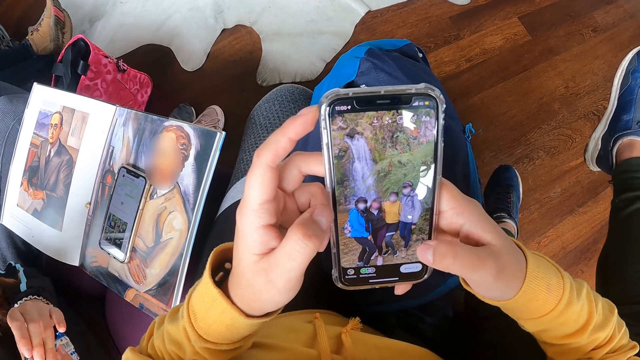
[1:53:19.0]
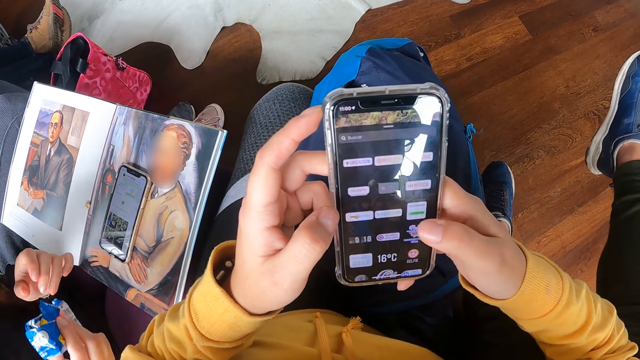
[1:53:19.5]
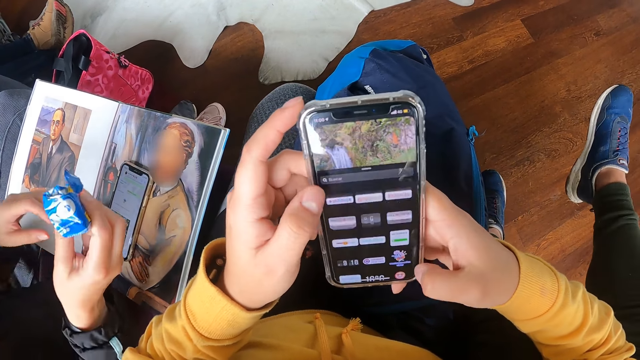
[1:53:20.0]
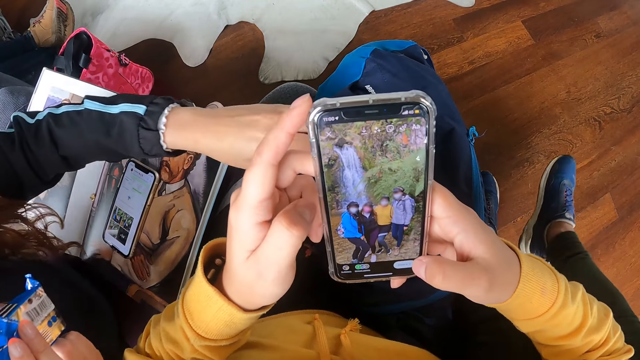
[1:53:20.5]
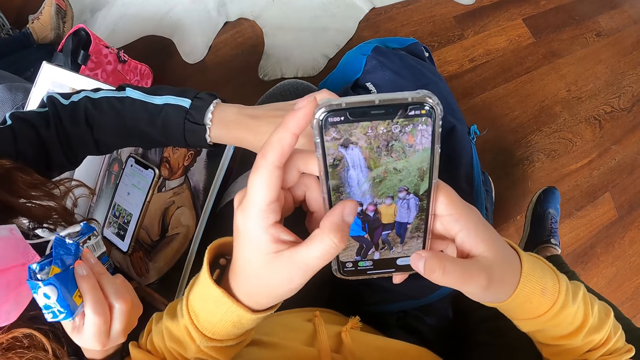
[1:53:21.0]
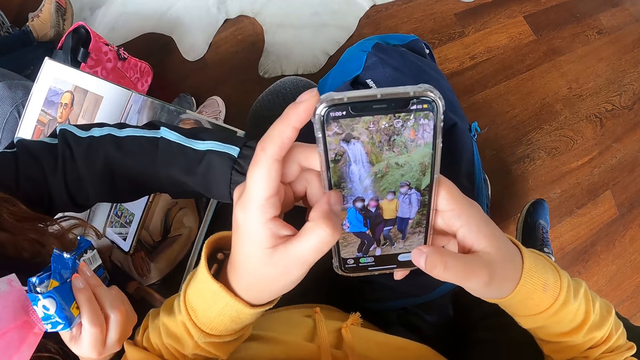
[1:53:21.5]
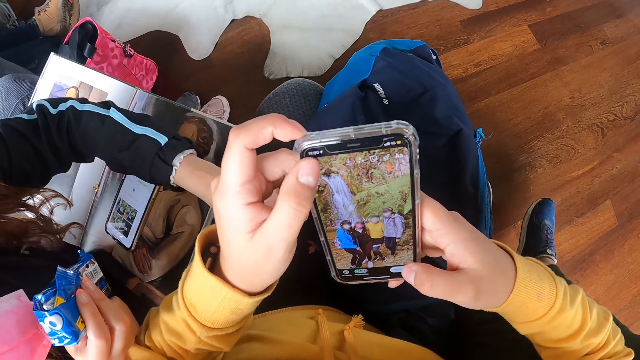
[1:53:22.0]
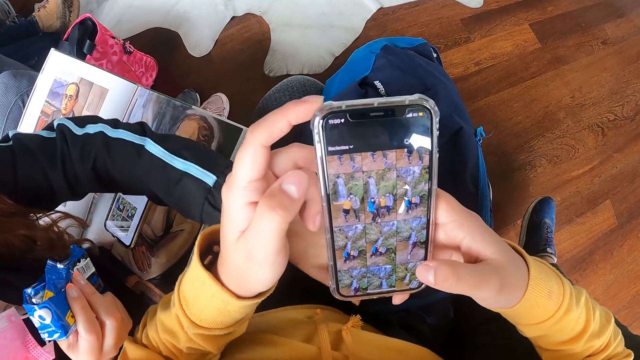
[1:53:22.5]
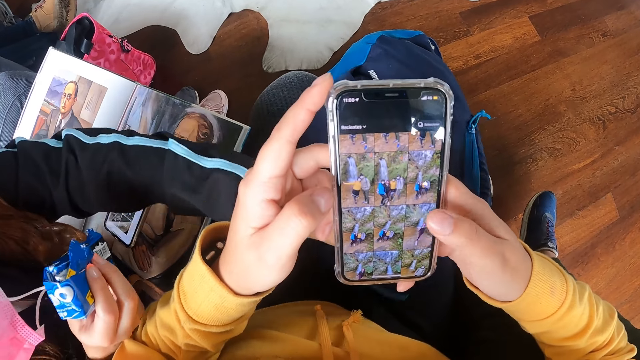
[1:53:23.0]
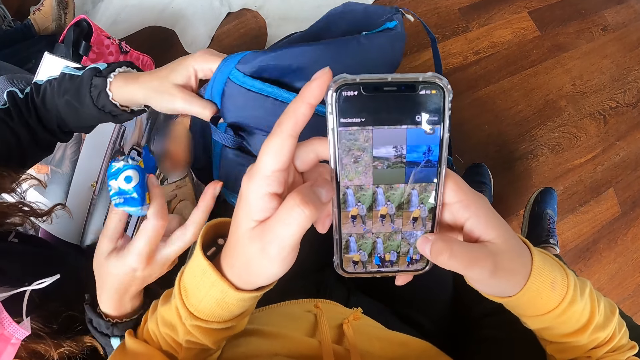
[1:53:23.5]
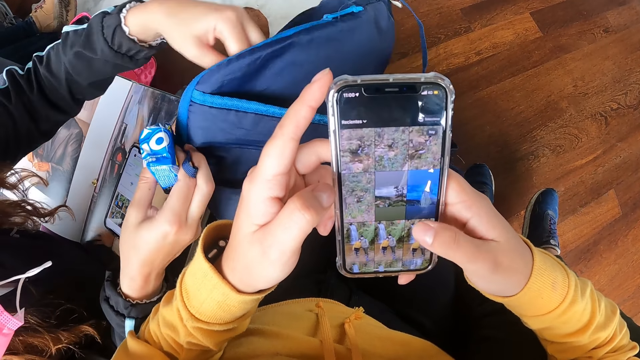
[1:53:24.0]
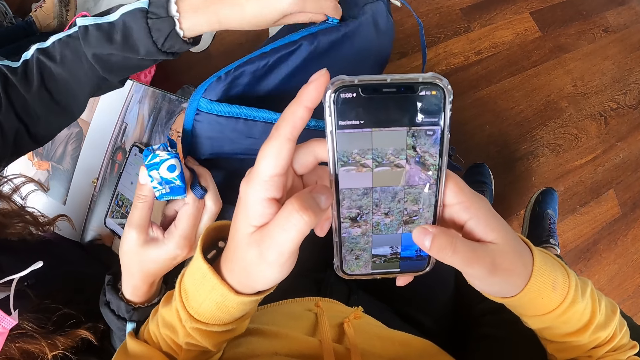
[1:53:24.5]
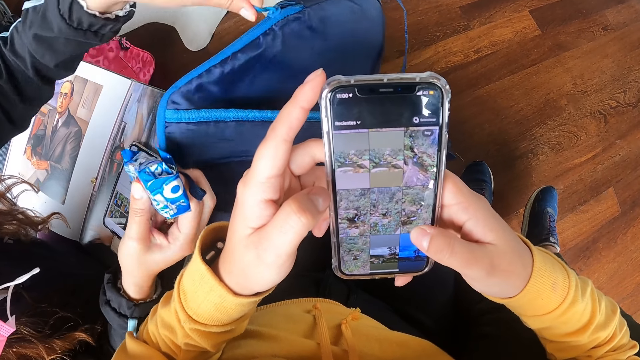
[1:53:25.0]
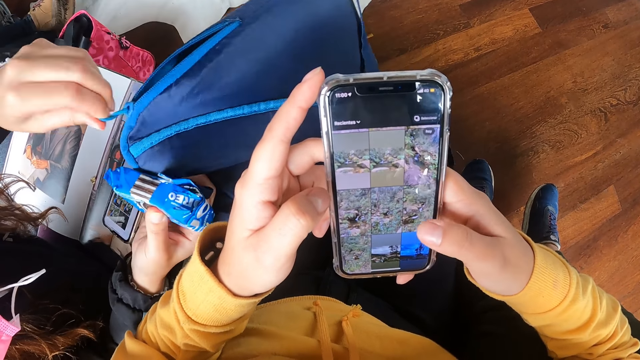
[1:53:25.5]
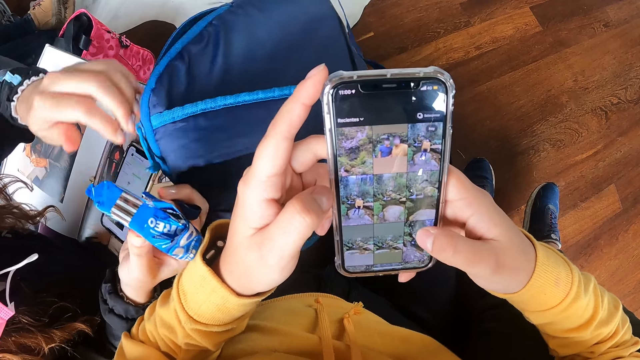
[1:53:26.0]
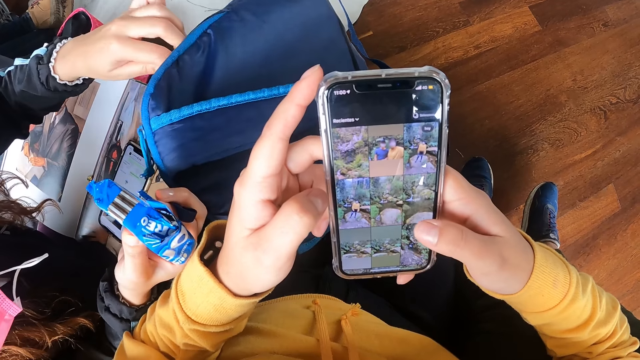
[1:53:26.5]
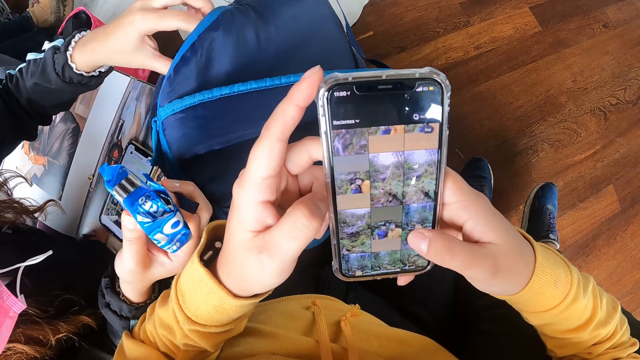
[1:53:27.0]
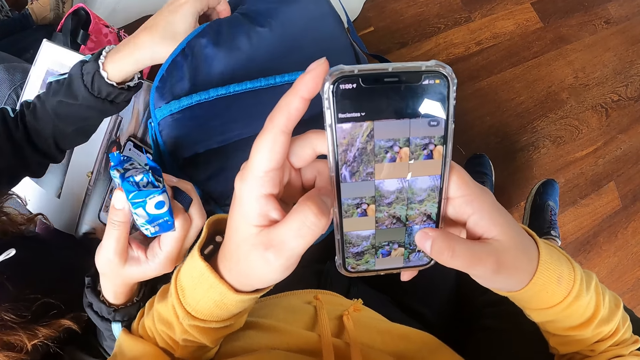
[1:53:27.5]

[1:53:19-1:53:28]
The woman holds the bag from the camera wearer's thigh with her left hand. The camera wearer holds the bag on their lap. The woman holds the bag on the camera wearer's thigh with both hands. She opens the bag on the camera wearer's thigh with her left hand.

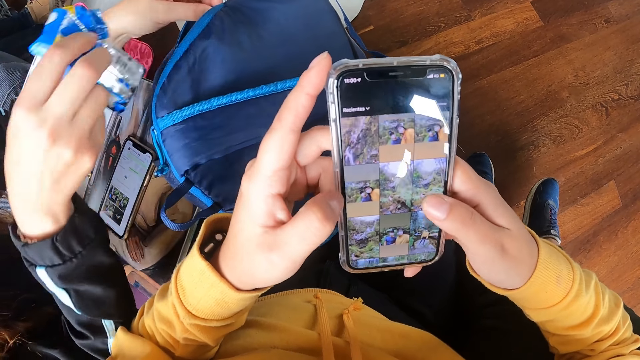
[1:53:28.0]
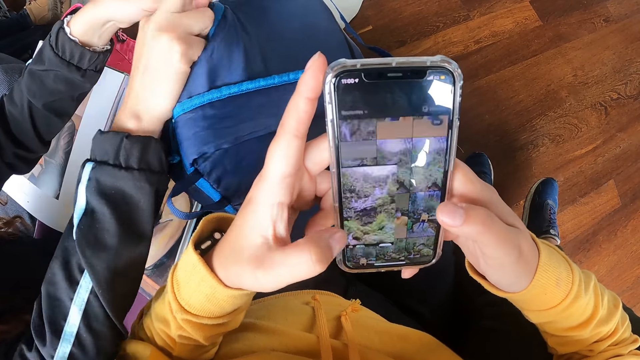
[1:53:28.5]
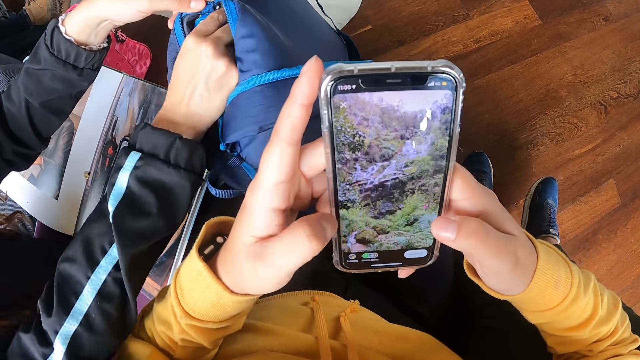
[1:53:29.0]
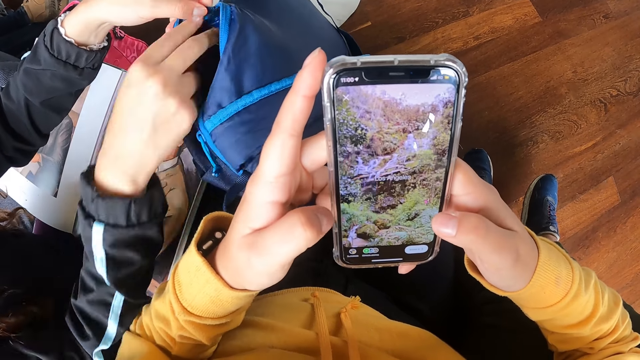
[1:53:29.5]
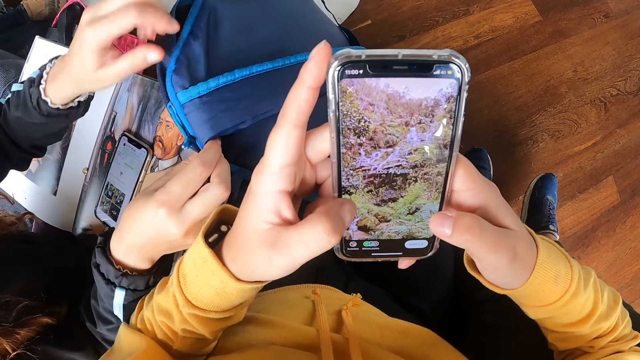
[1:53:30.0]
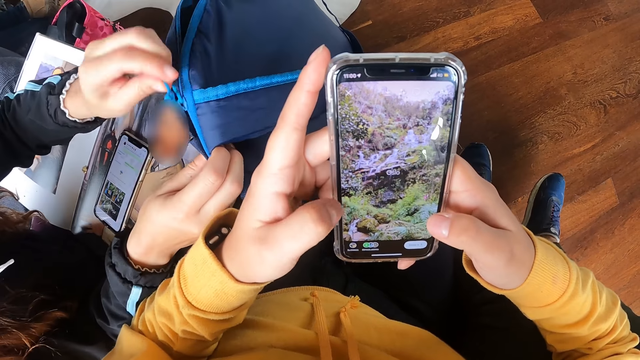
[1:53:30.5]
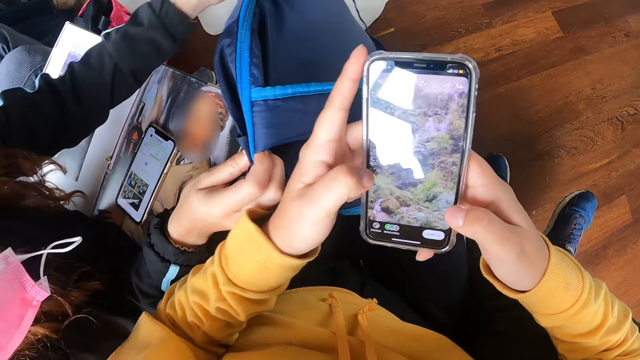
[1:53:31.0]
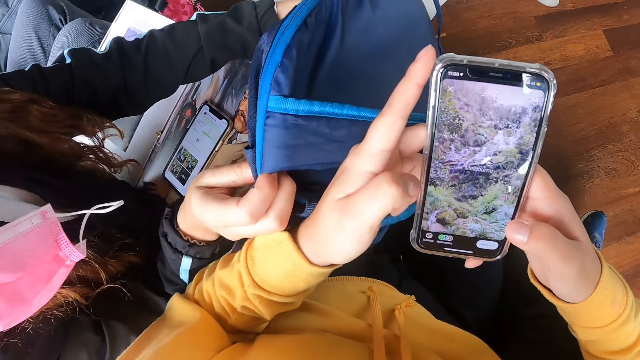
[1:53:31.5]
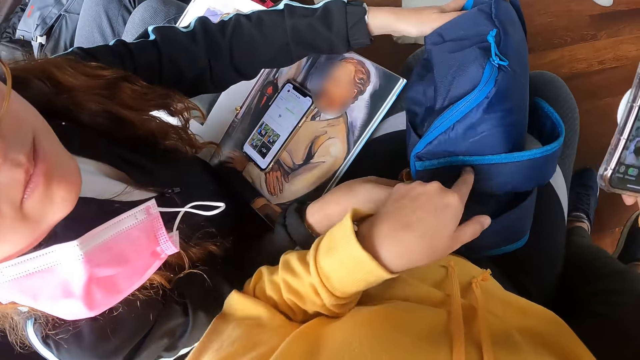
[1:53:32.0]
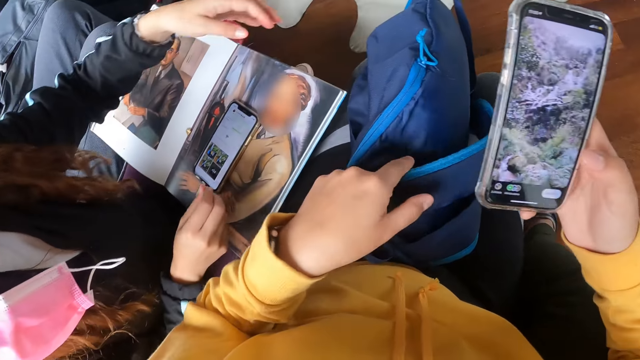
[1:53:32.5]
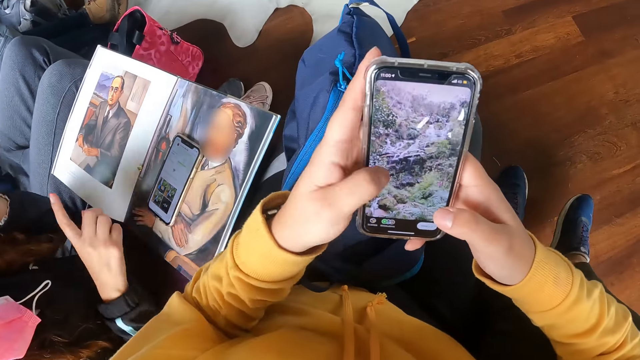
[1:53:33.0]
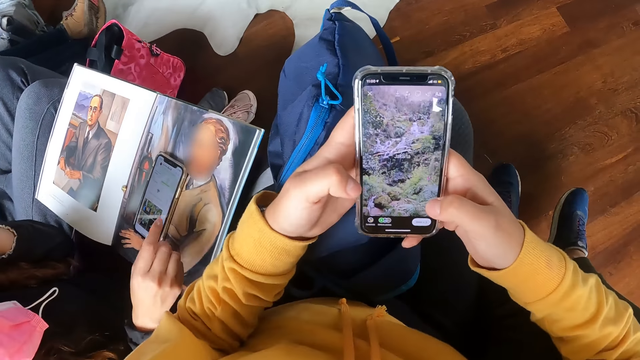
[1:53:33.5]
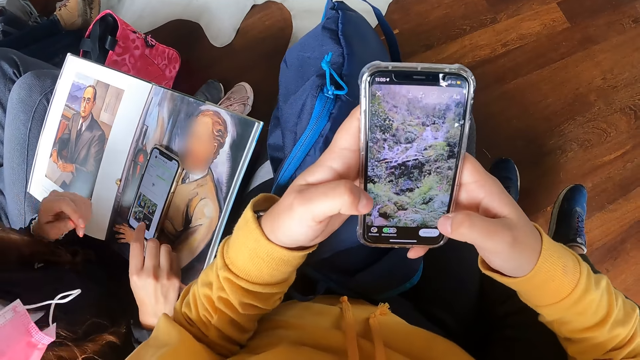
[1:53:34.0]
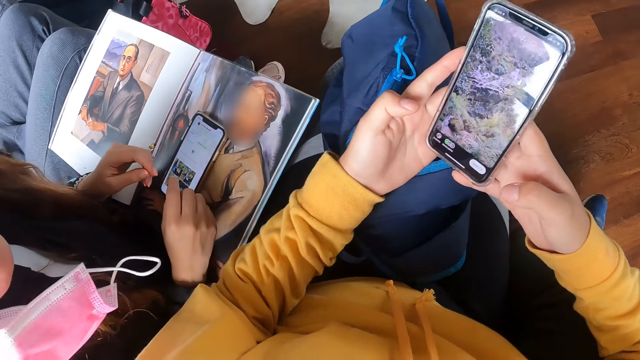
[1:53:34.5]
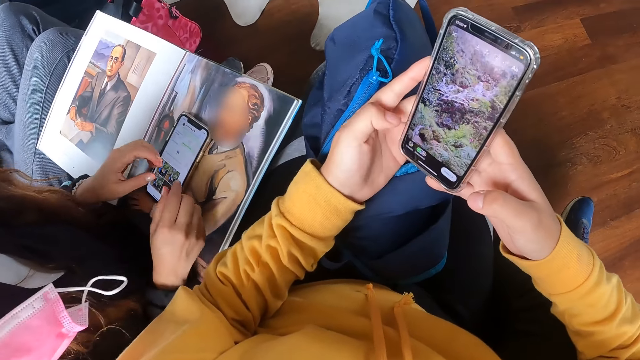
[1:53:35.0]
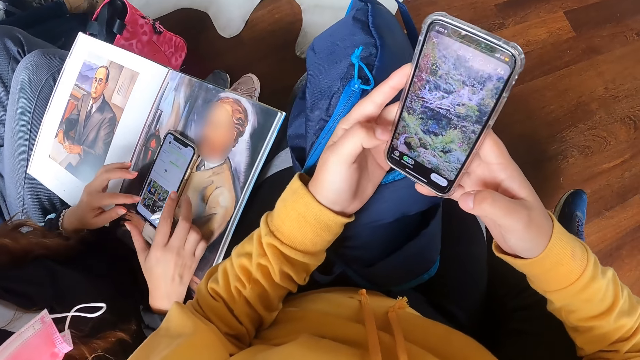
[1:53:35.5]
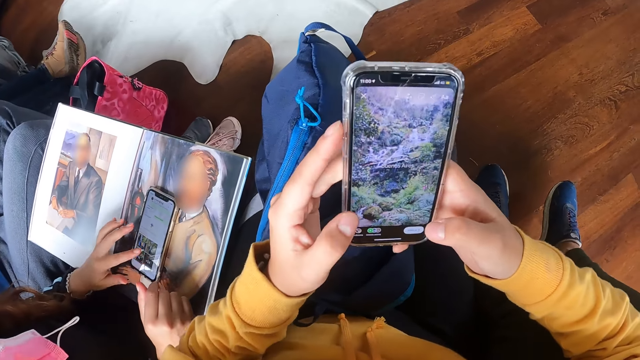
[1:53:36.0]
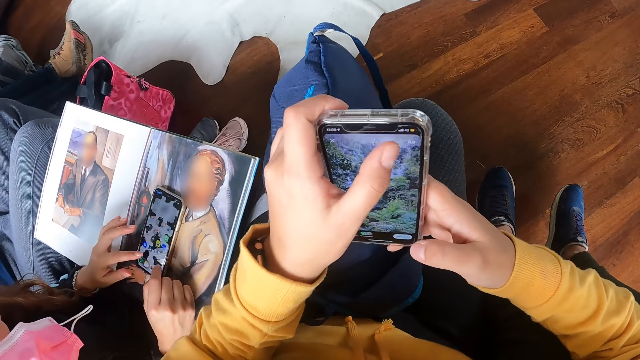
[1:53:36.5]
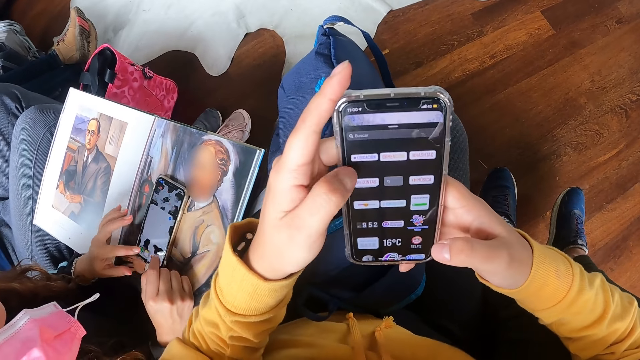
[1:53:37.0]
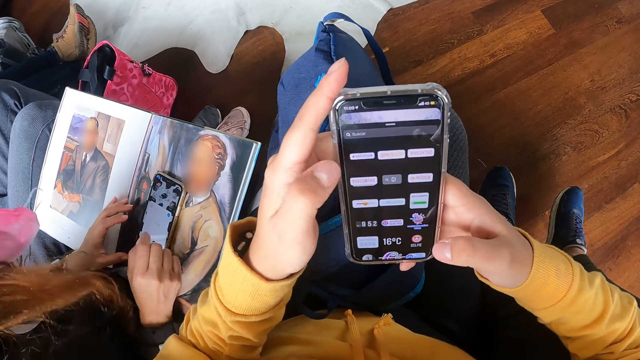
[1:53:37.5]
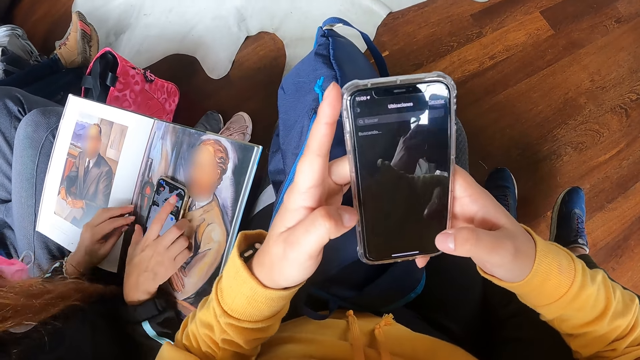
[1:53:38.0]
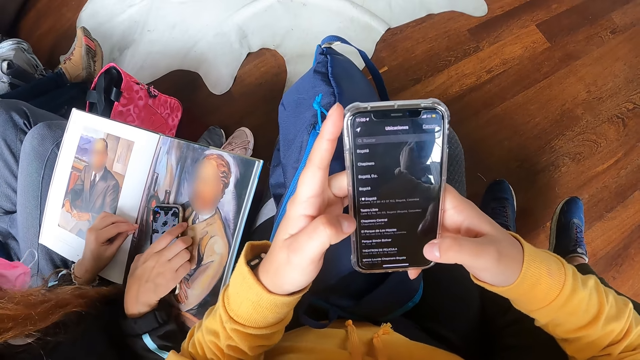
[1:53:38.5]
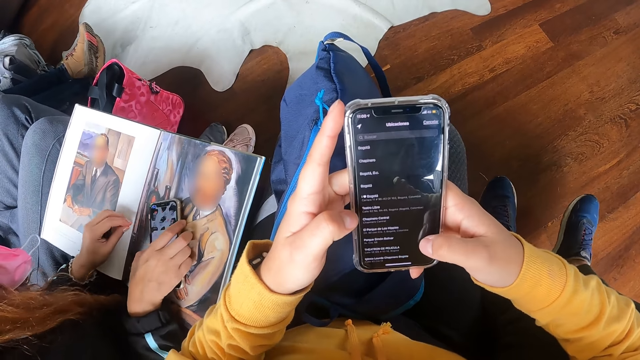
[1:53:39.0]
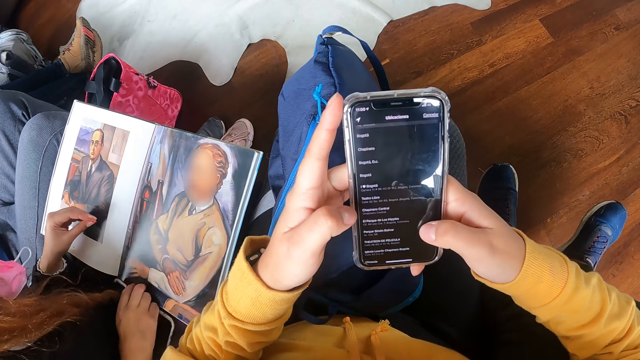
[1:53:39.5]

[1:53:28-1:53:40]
The woman puts the packet of biscuits inside the bag on the camera wearer's thigh with her right hand. She closes the bag on the camera wearer's thigh with her left hand. The camera wearer interacts with the woman in the apartment. She touches the bag on her thigh with her left hand. The woman drops the bag on the camera wearer's thigh with both hands. The camera wearer operates the phone with both hands in the apartment. The woman operates the phone on the book with her right hand. She operates the phone on the book with both hands. She removes the phone from the book on her thigh with her right hand and puts the phone on her lap.
